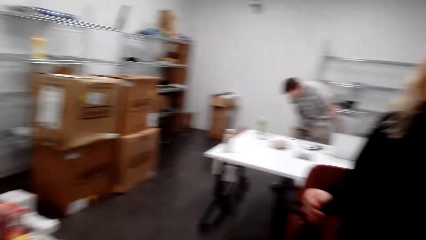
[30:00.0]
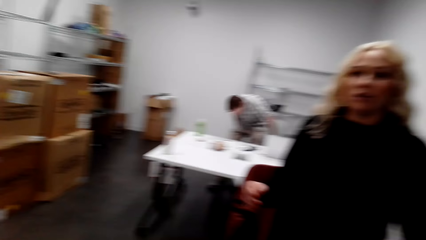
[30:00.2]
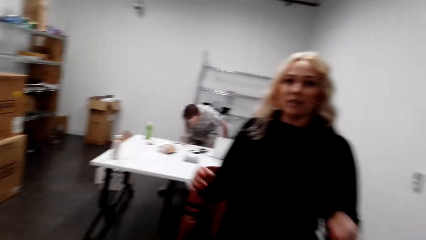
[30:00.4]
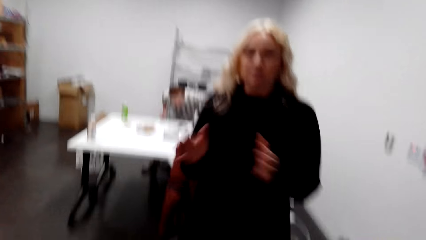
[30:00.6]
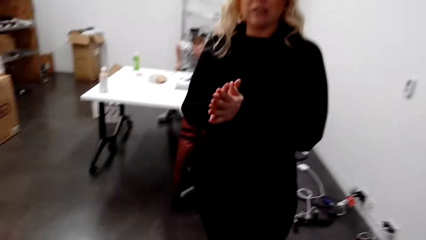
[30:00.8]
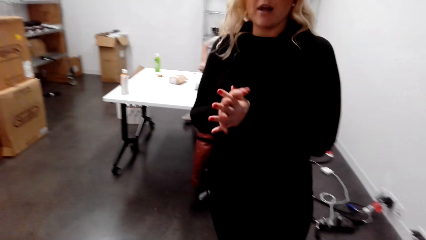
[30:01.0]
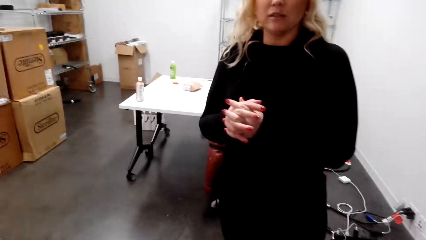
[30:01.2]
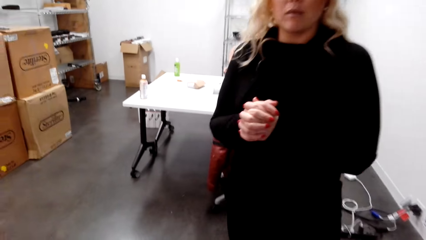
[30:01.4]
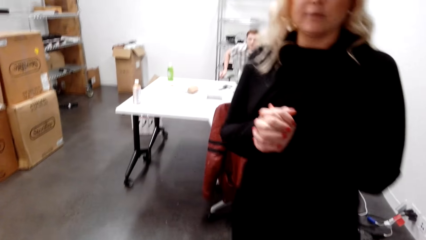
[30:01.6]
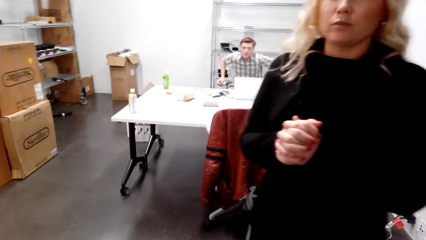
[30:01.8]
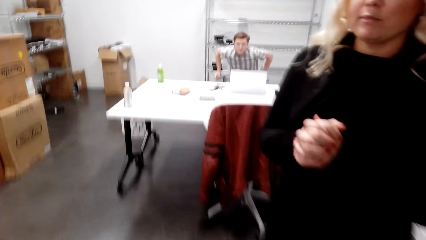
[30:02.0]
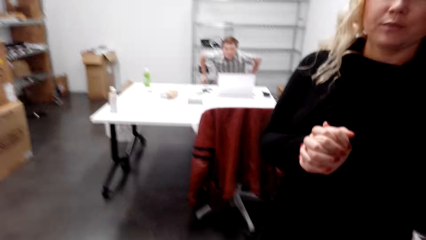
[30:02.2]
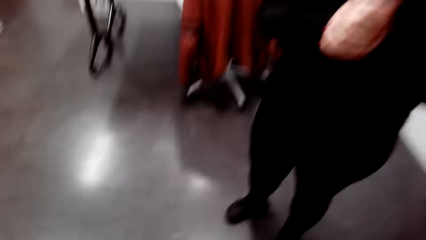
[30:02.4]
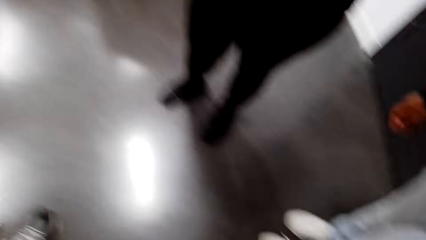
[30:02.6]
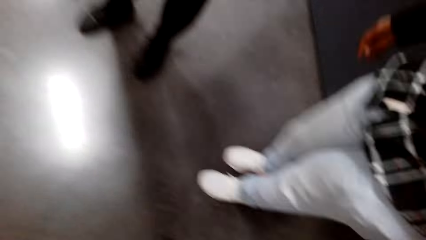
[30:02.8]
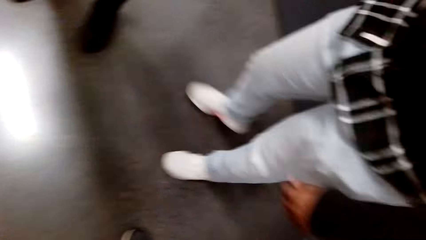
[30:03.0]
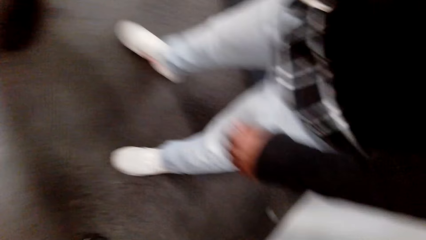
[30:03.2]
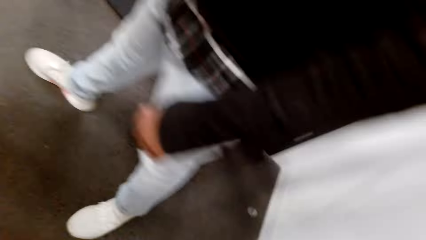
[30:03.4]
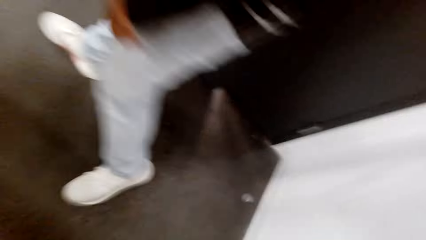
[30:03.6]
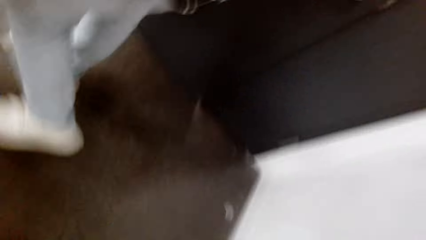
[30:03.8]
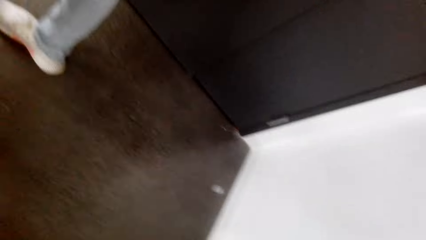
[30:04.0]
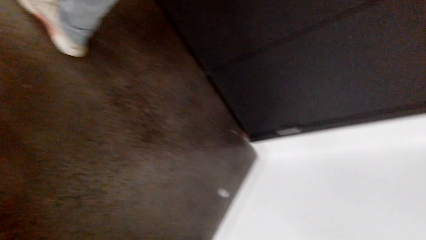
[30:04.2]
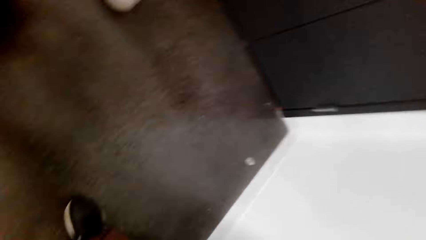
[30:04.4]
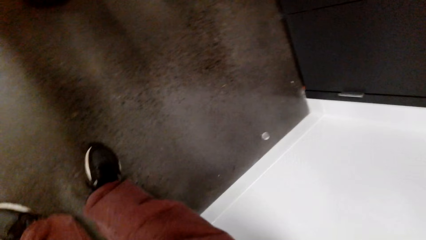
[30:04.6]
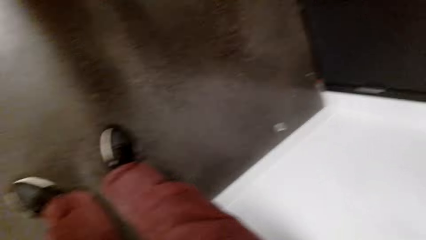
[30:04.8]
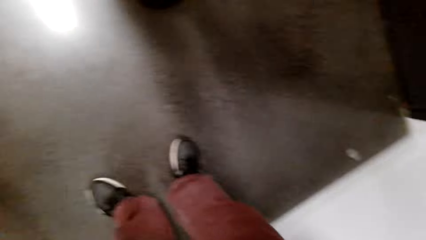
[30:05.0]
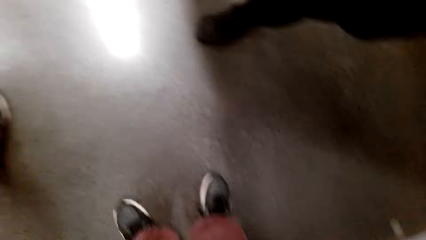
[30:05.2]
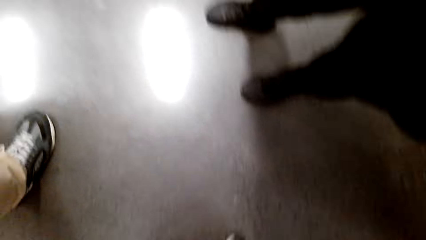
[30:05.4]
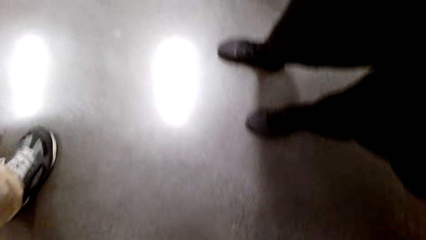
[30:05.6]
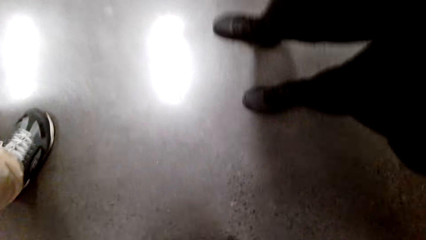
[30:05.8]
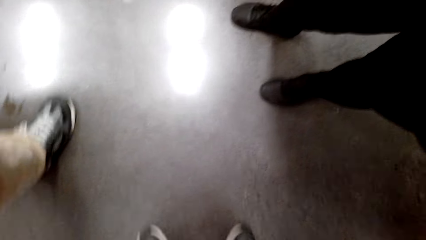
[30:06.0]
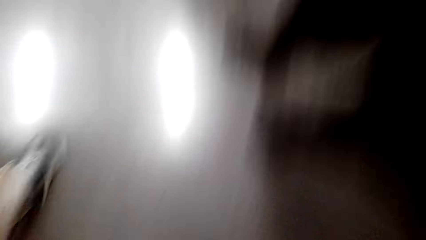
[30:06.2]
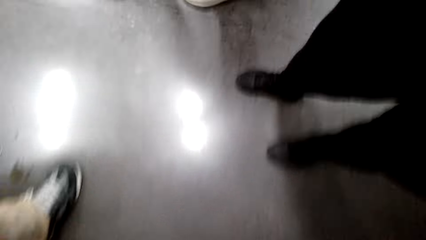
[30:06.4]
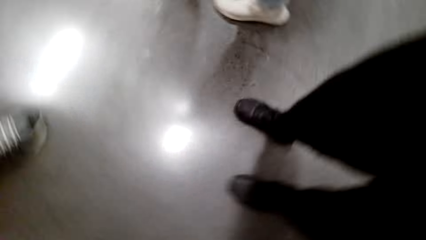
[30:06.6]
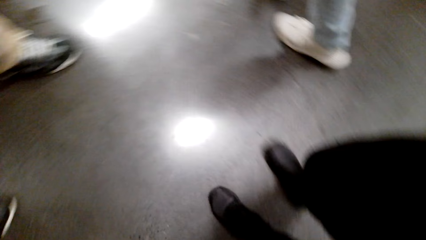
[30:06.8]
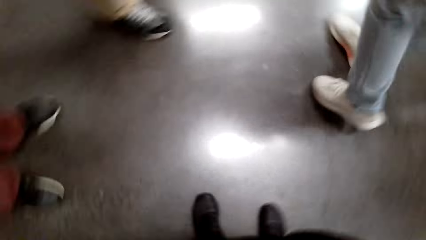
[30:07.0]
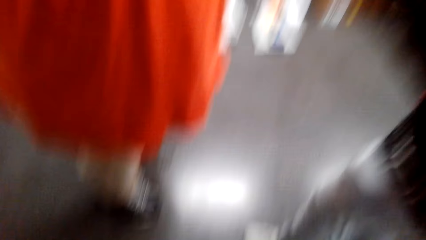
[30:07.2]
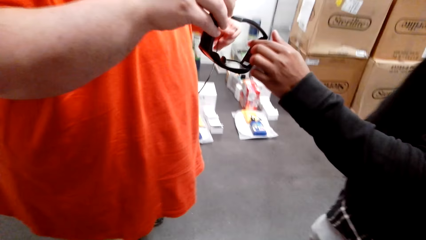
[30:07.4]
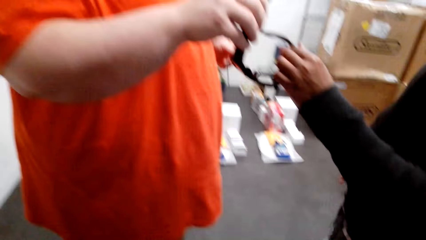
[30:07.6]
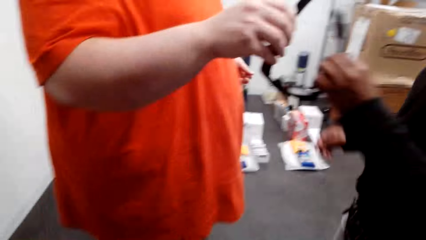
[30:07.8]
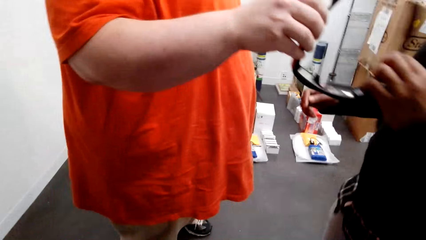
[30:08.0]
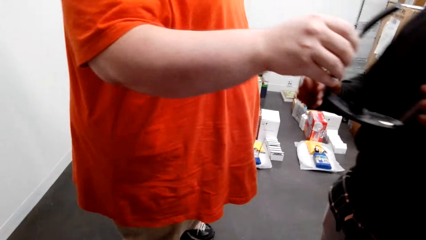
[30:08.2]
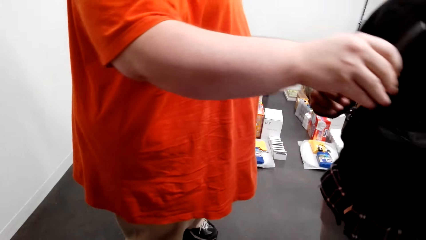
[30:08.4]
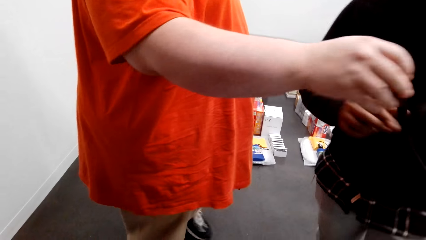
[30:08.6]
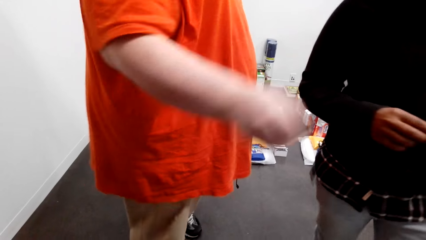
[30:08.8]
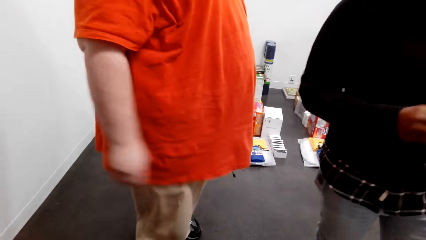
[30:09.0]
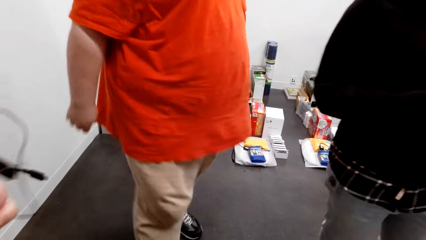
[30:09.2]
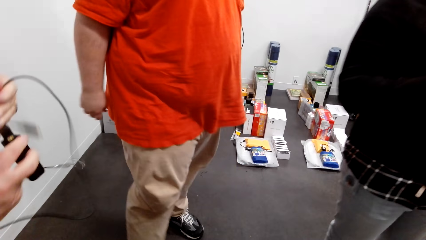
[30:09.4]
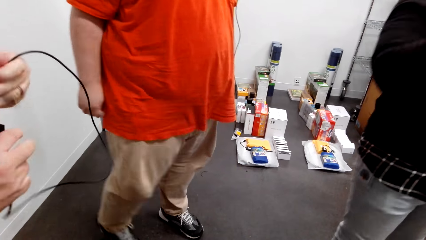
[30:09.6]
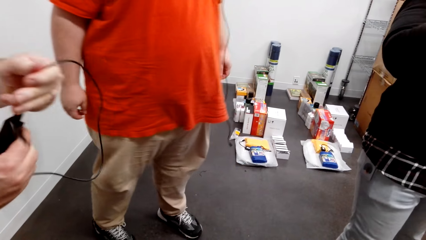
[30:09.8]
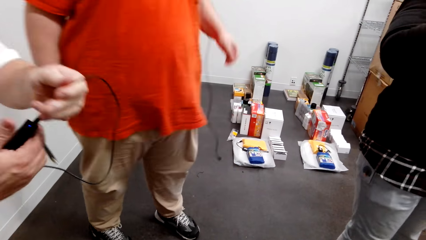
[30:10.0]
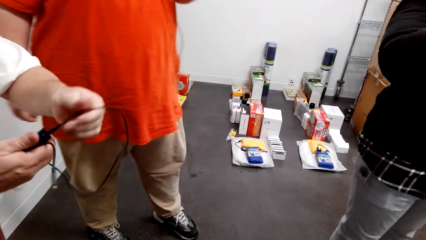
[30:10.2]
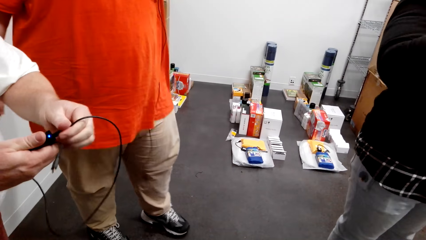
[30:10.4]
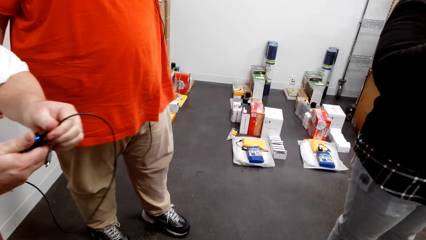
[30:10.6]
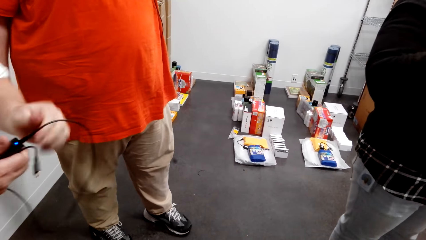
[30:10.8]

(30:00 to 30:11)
A lady talks to the camera wearer. The lady gestures out. A man walks in a room. Another man passes an eye glass to the first man.
